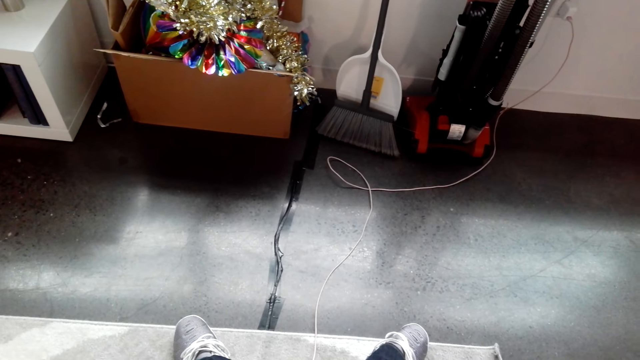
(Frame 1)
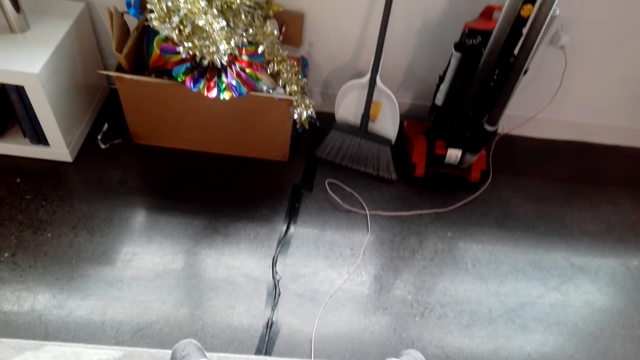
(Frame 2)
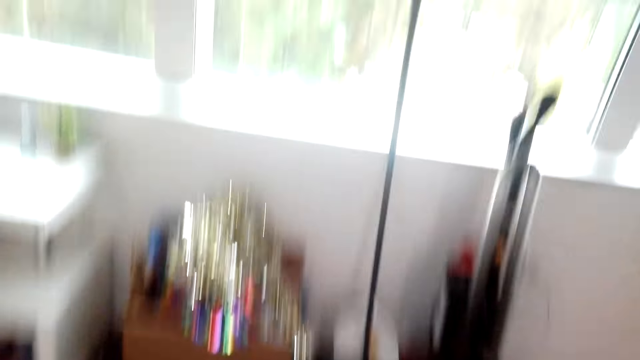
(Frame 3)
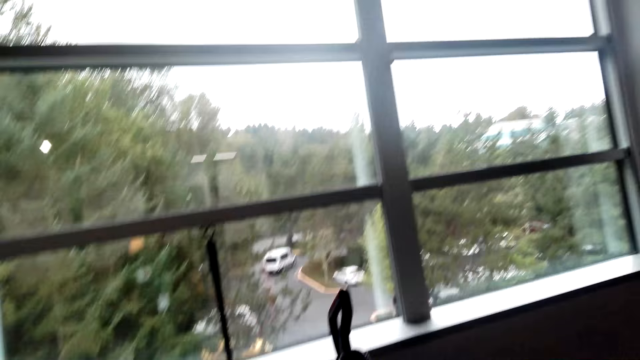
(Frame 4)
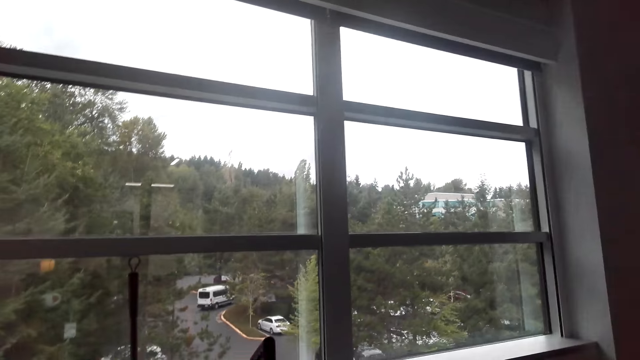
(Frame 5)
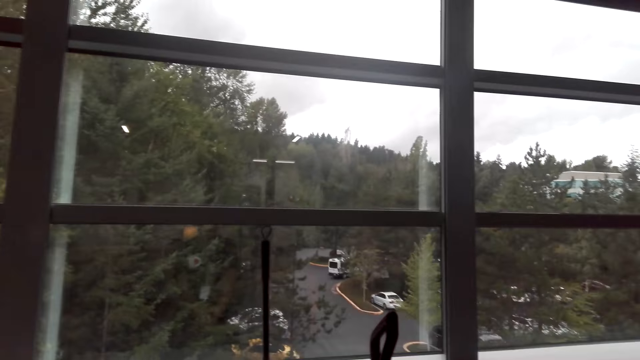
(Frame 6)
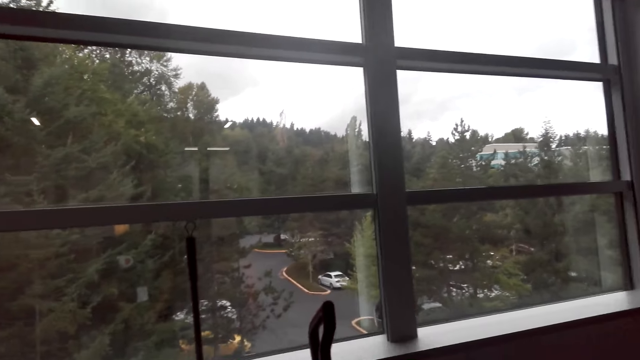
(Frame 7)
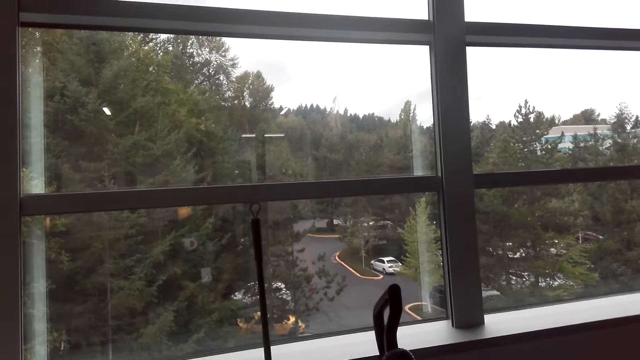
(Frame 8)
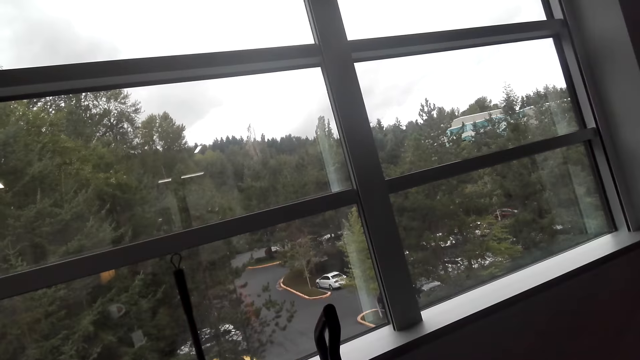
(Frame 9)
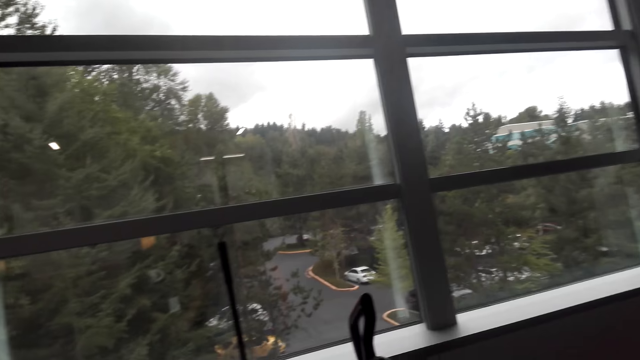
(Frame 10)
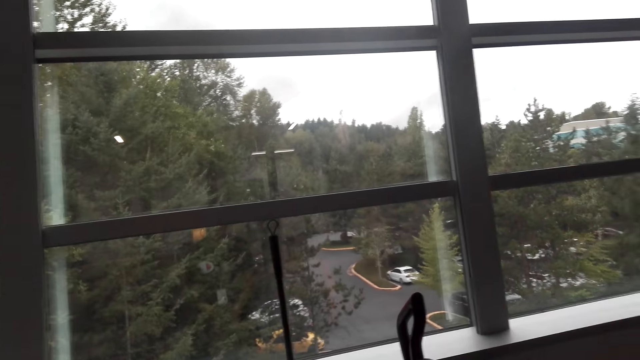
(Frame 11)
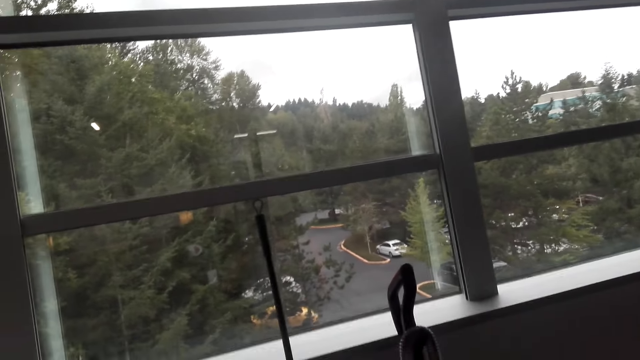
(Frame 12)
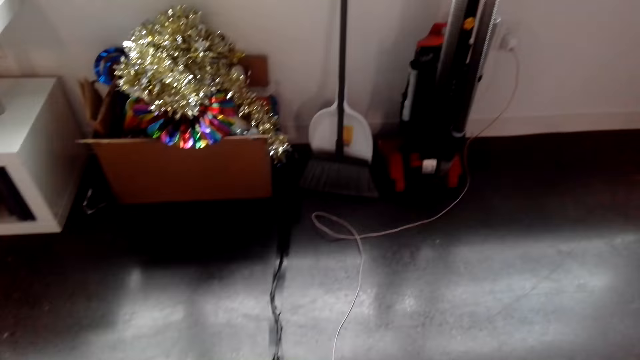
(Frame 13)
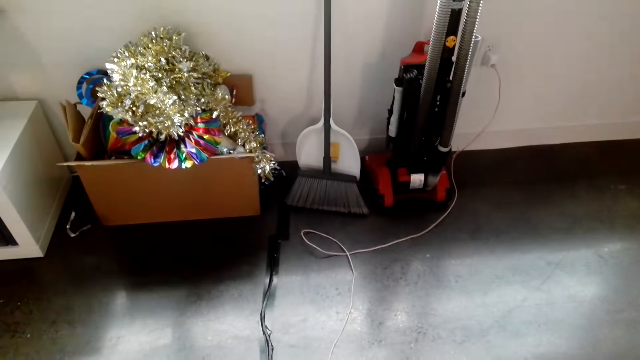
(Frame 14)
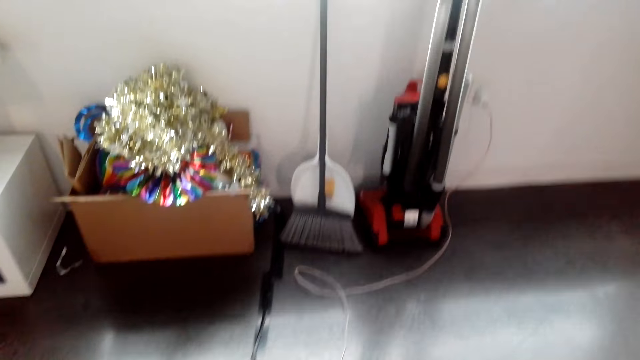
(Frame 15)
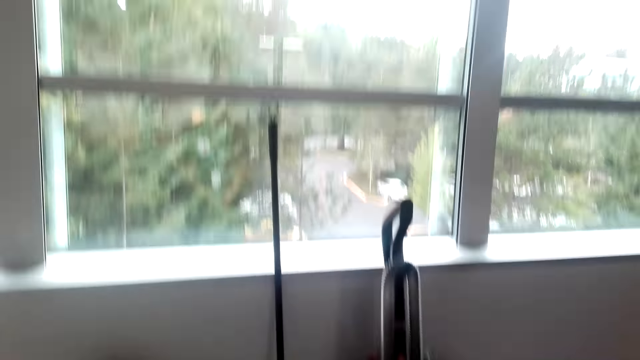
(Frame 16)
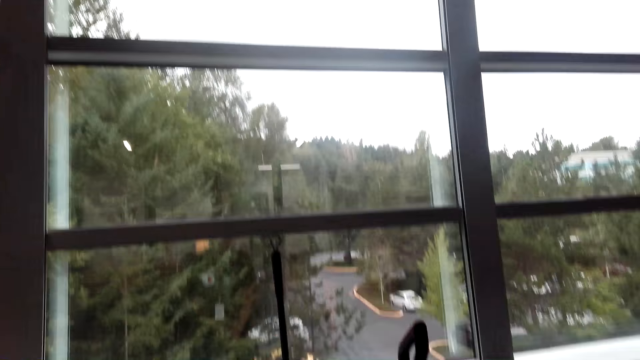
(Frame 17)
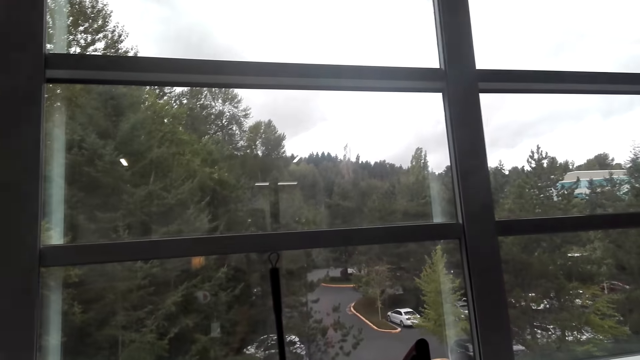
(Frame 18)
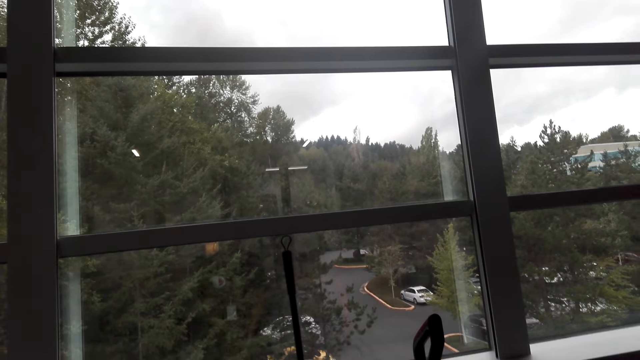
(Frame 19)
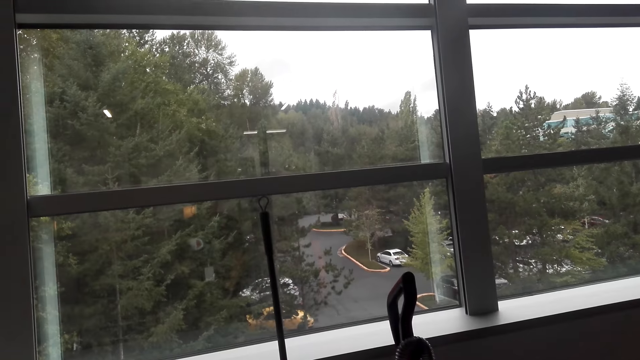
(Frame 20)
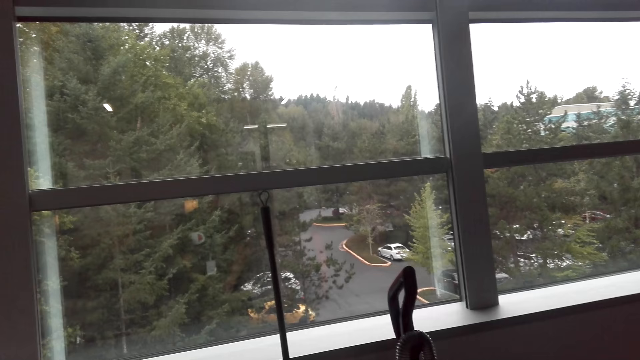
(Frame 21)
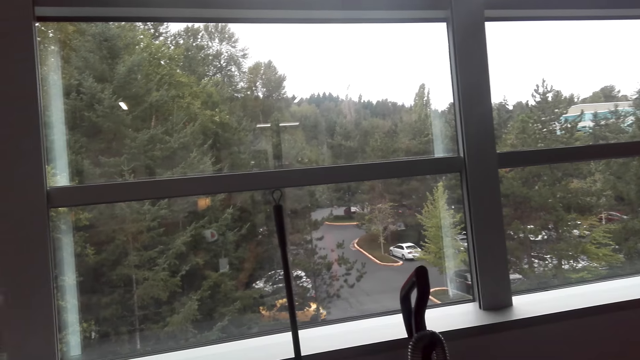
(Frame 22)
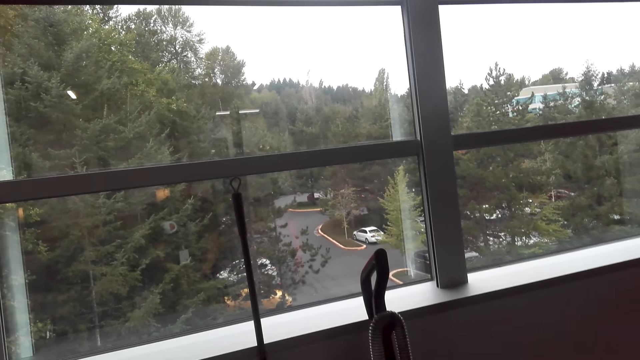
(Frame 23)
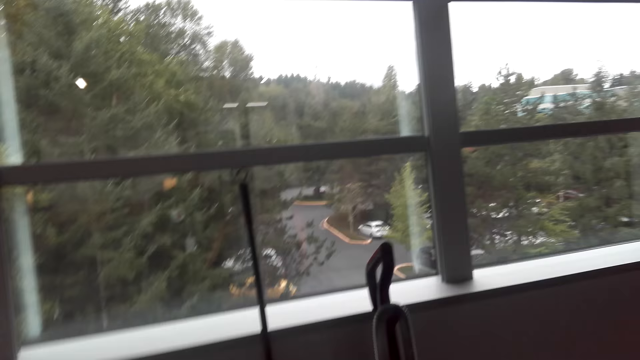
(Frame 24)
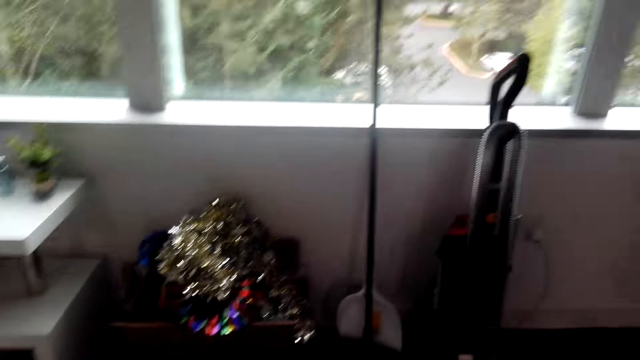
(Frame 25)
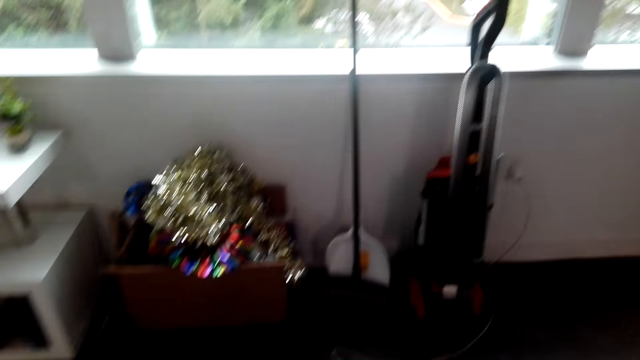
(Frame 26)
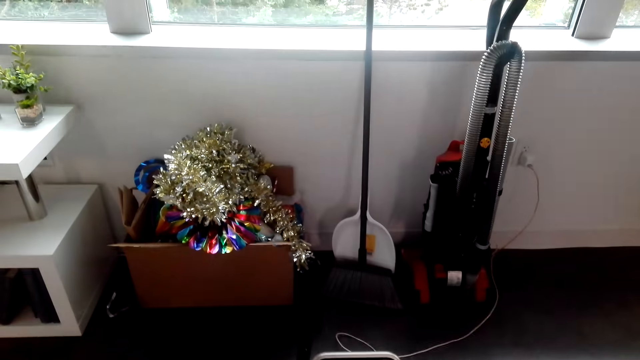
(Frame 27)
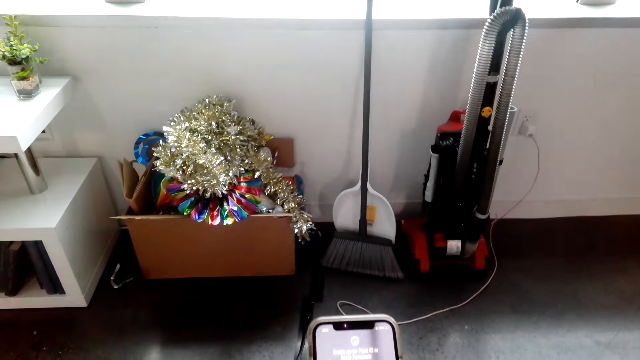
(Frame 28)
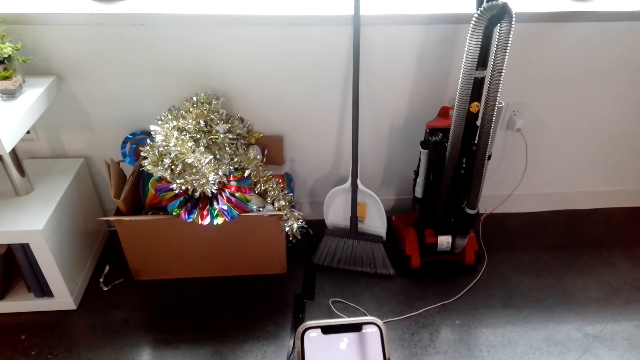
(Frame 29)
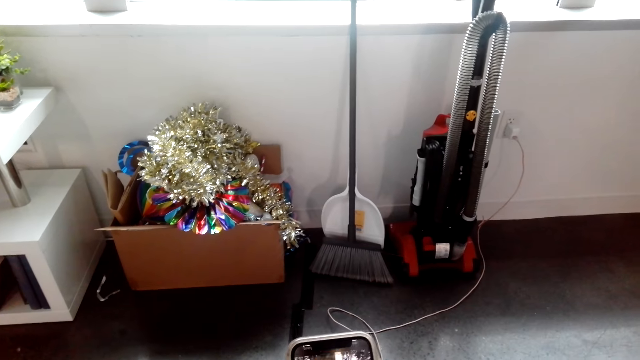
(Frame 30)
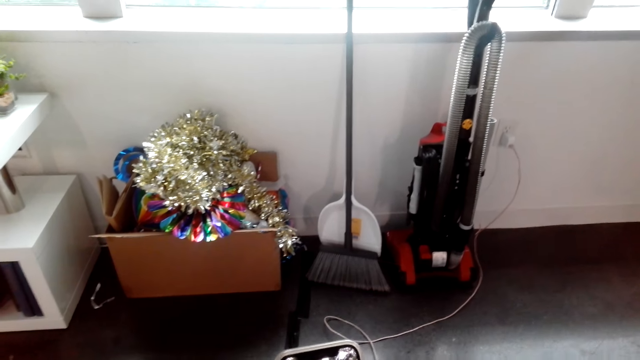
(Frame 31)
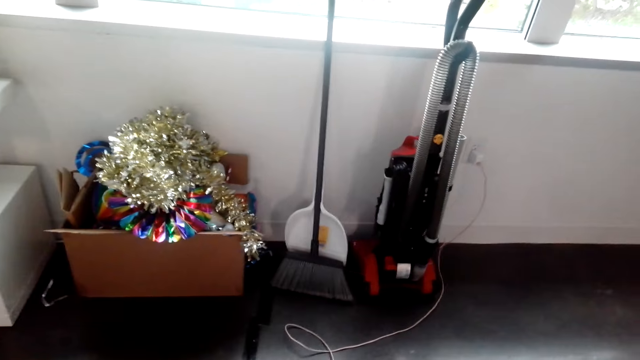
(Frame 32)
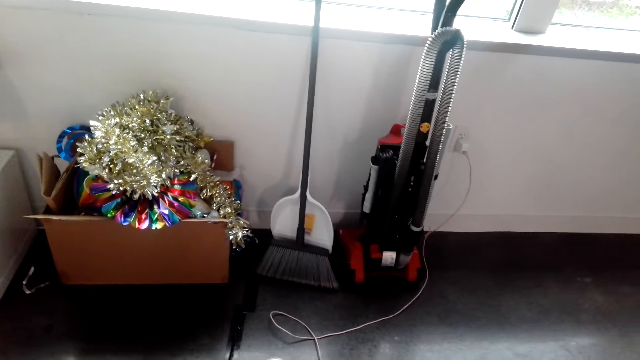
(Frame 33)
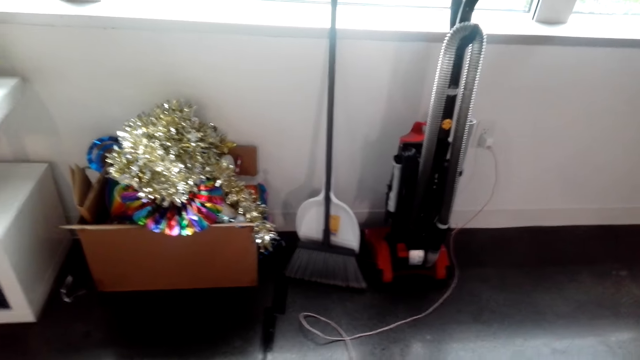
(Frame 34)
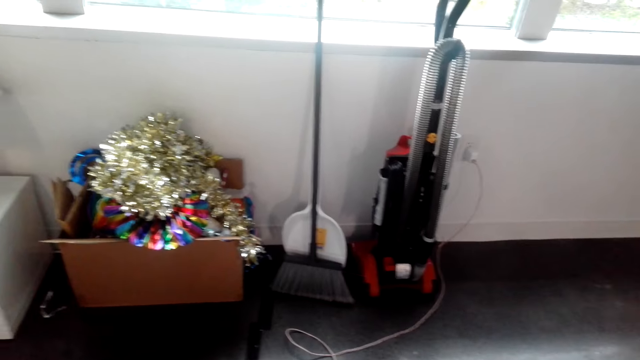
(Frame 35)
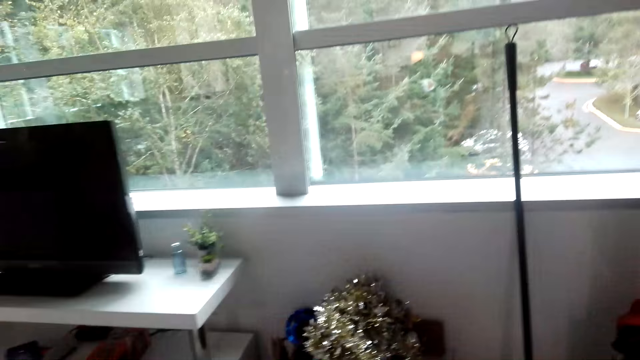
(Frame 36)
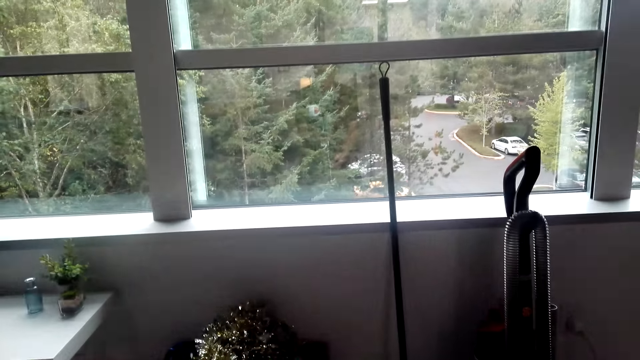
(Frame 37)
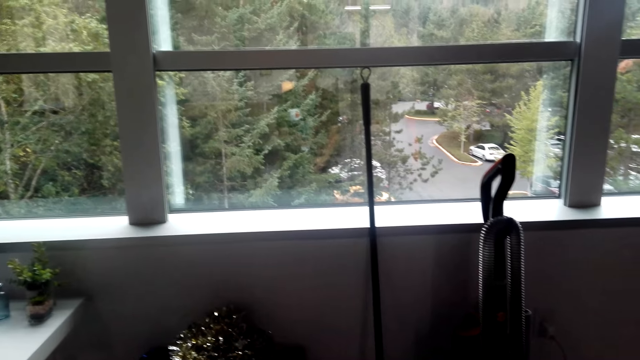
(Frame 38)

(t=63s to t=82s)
The camera wearer looks out of the window. They use the Instagram app on the phone.

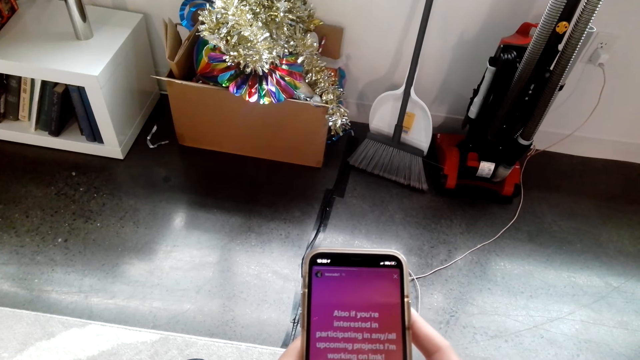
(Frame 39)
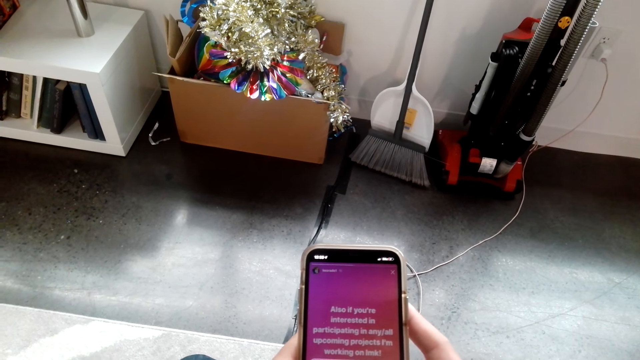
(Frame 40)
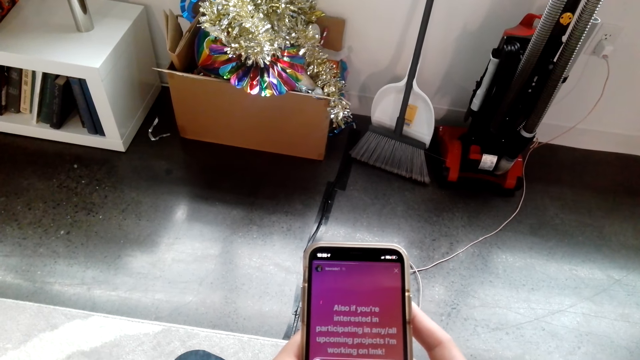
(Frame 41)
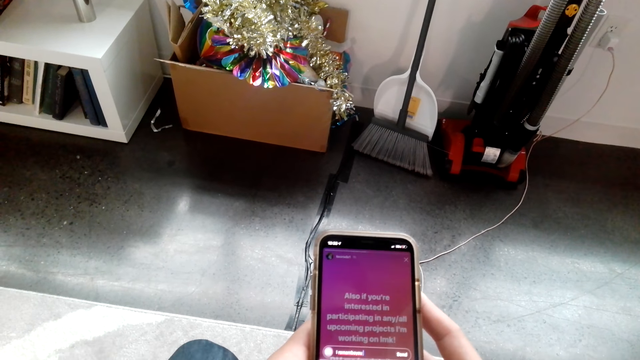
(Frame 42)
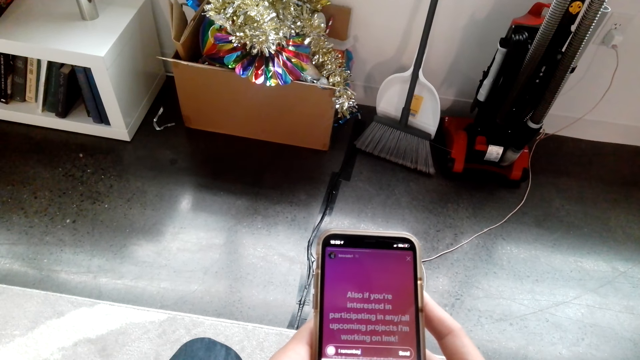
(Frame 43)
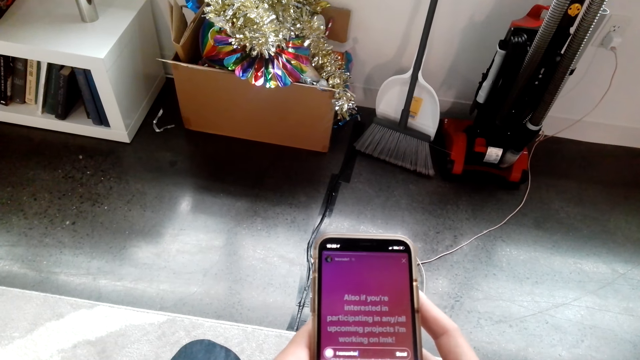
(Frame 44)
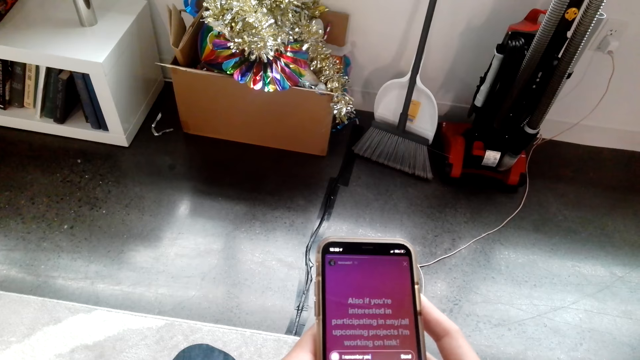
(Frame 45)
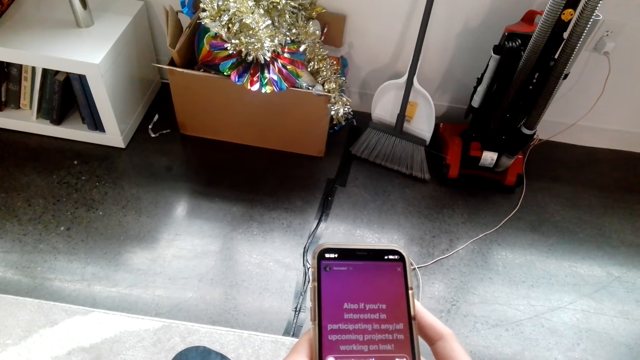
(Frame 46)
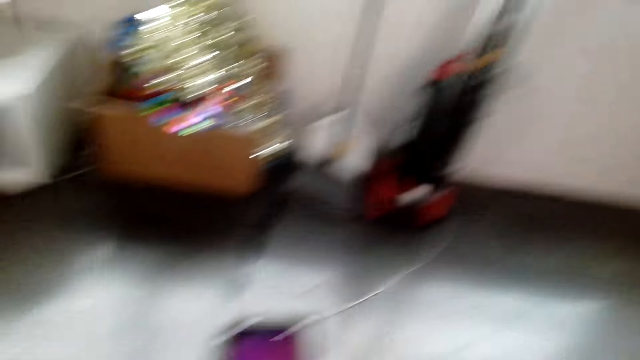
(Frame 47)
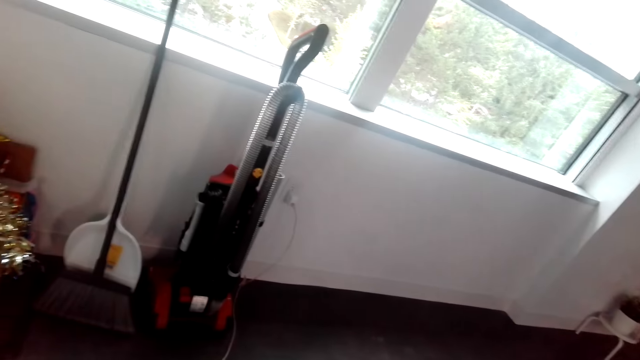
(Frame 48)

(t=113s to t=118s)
The camera wearer replies to an Instagram story. They look around.
